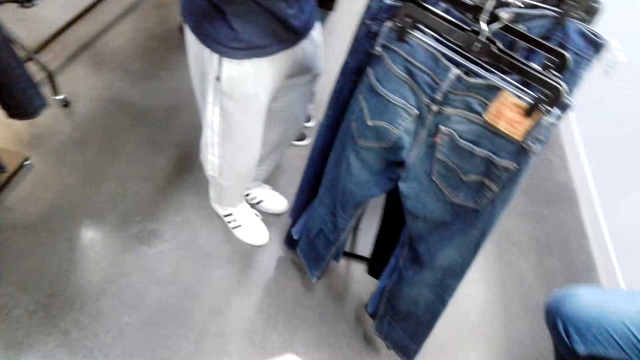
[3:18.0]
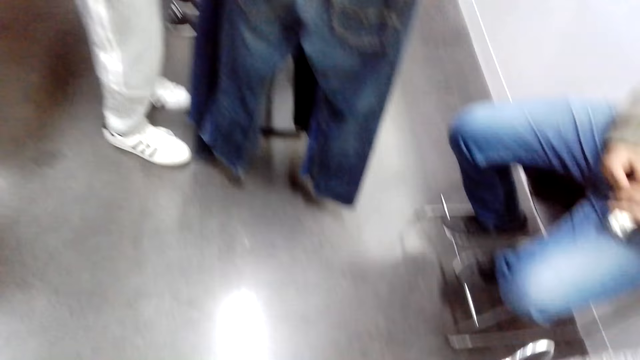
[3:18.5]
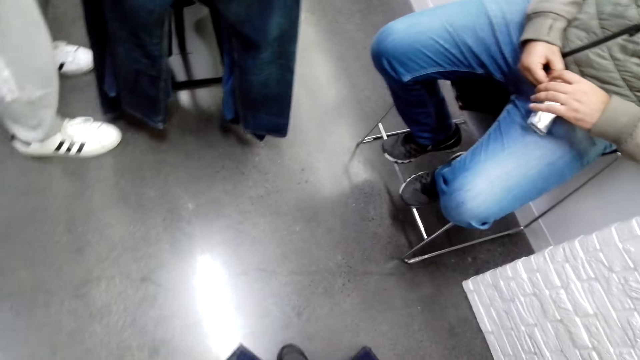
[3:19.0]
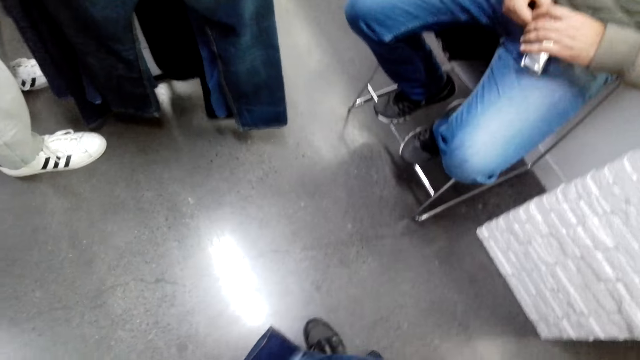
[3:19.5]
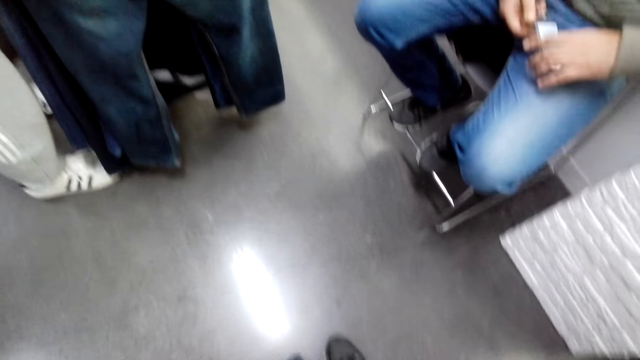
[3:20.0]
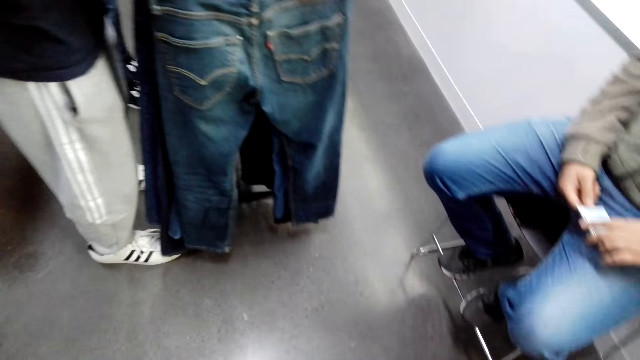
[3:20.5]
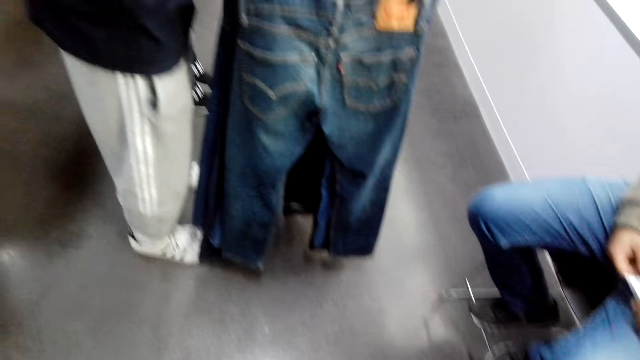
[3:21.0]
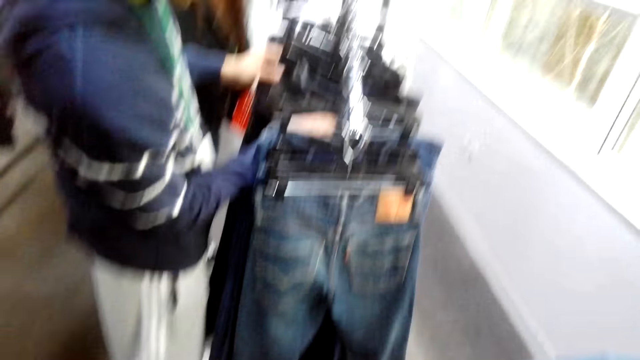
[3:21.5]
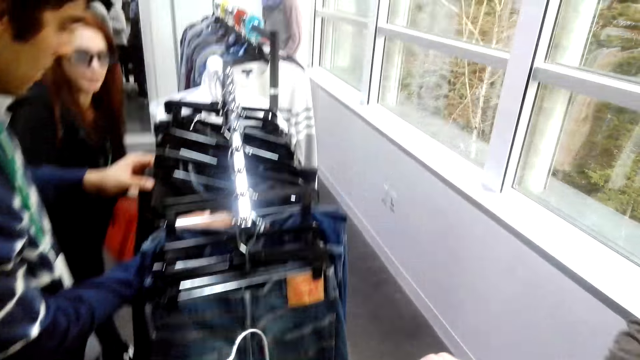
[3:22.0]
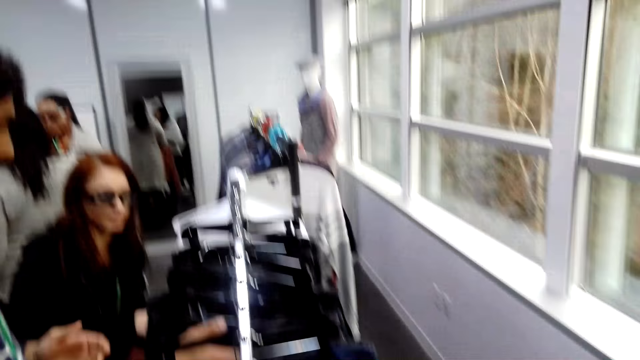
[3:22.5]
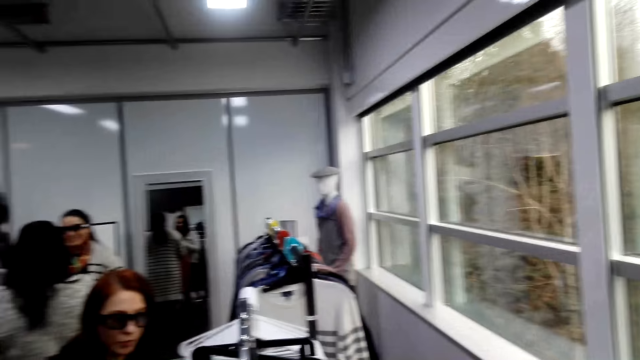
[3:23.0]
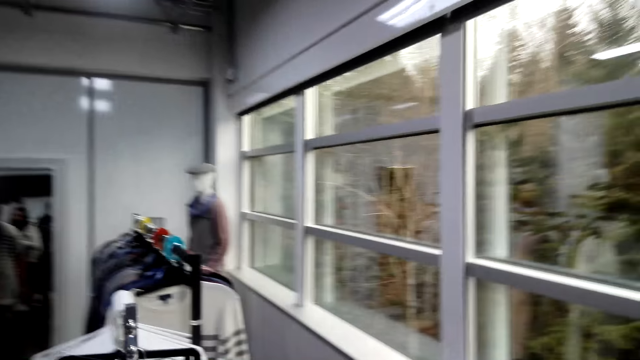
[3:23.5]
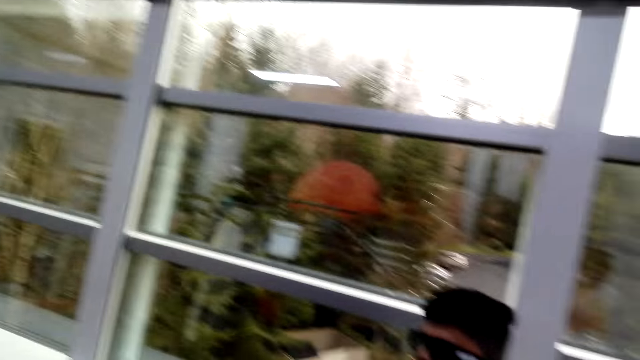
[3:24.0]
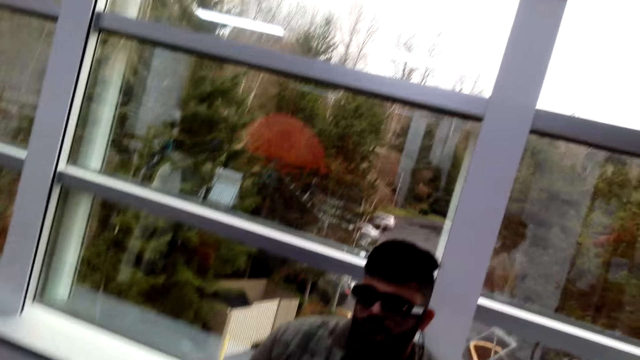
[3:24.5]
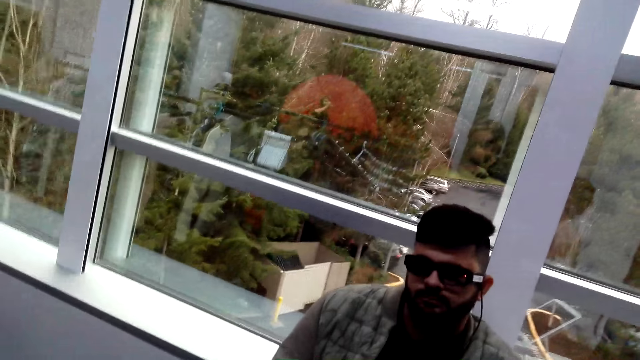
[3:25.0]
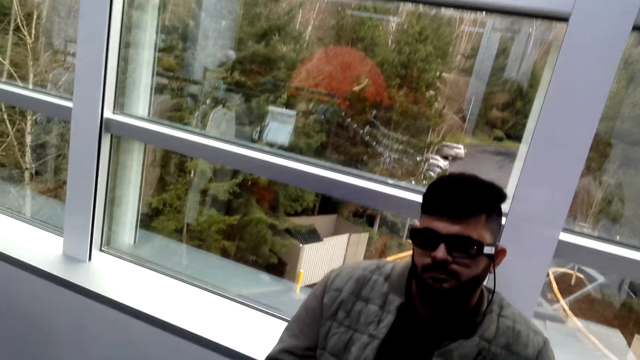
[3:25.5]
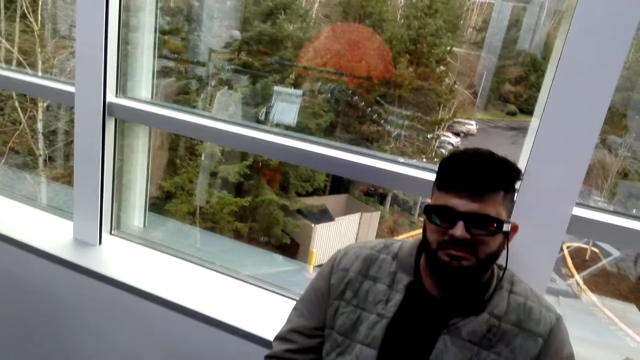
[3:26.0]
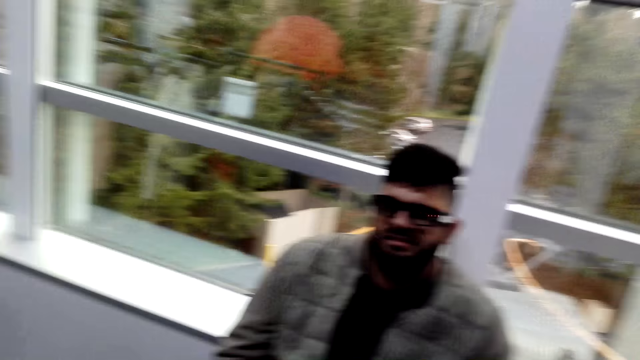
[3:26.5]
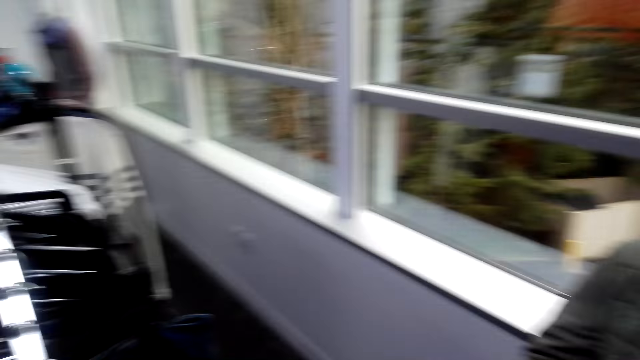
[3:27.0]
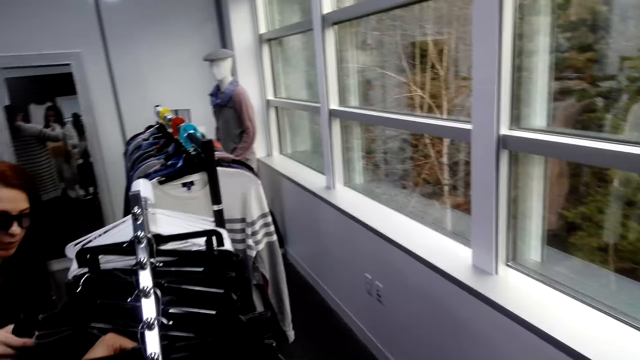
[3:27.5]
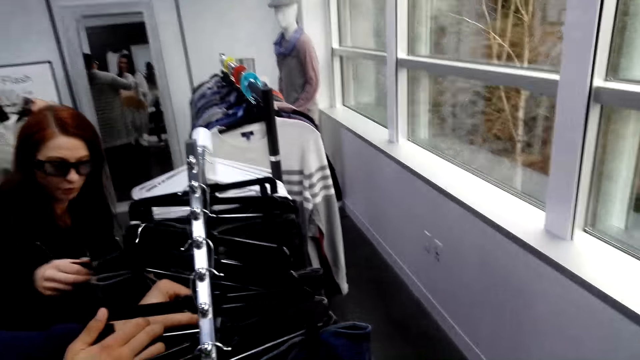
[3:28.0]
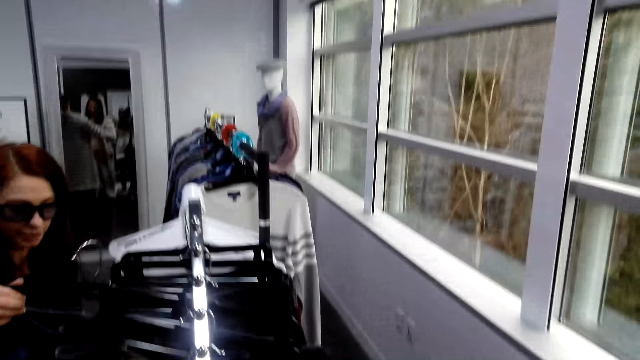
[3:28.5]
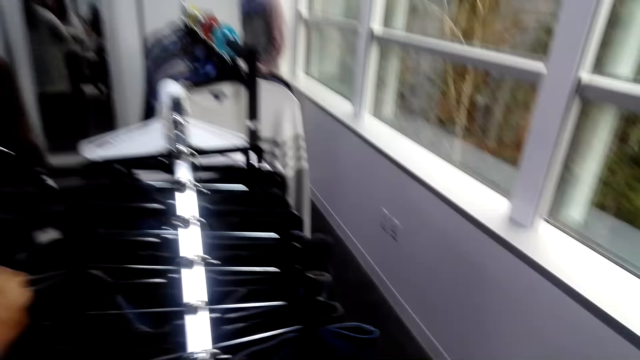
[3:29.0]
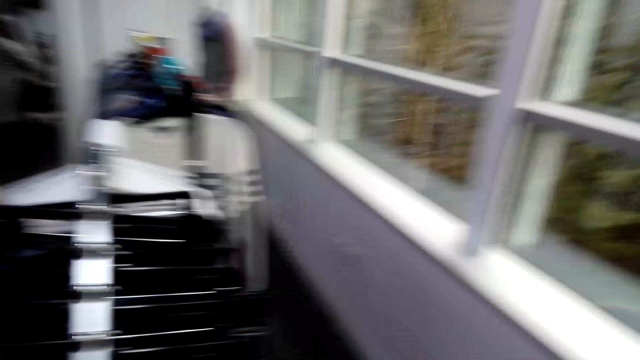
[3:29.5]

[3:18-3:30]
A person holds the money. The camera wearer looks at the person.

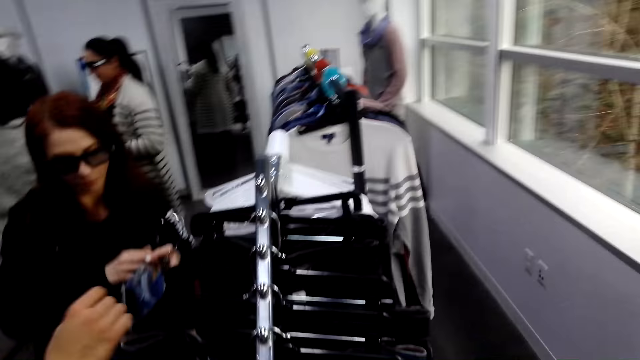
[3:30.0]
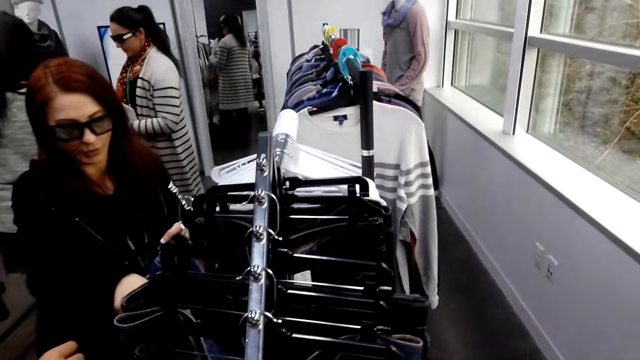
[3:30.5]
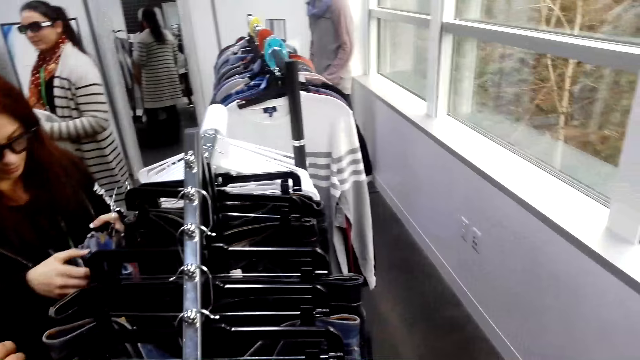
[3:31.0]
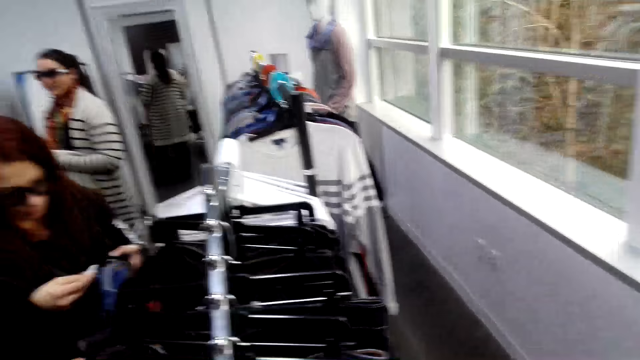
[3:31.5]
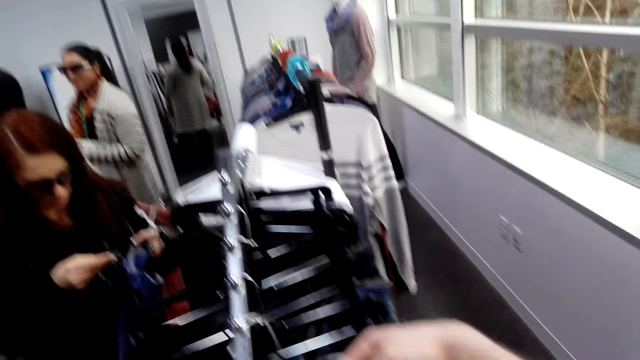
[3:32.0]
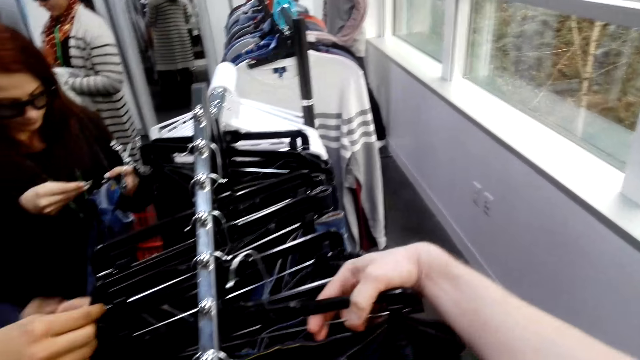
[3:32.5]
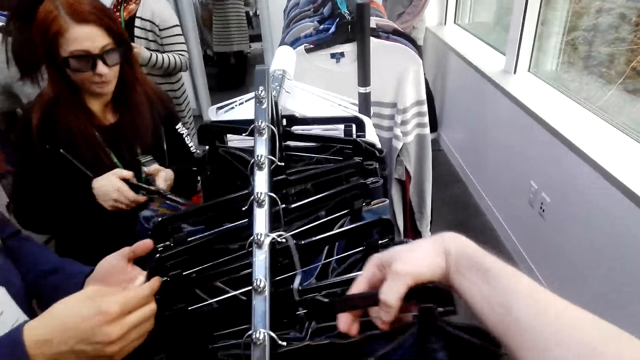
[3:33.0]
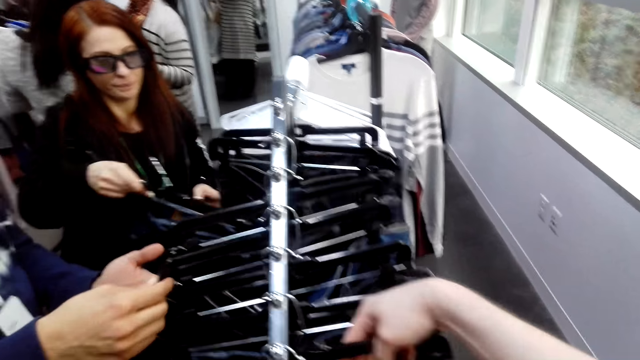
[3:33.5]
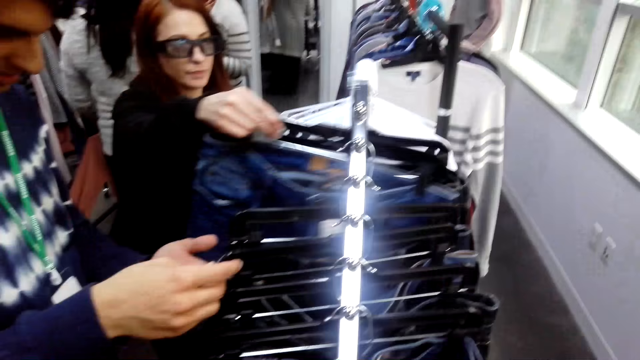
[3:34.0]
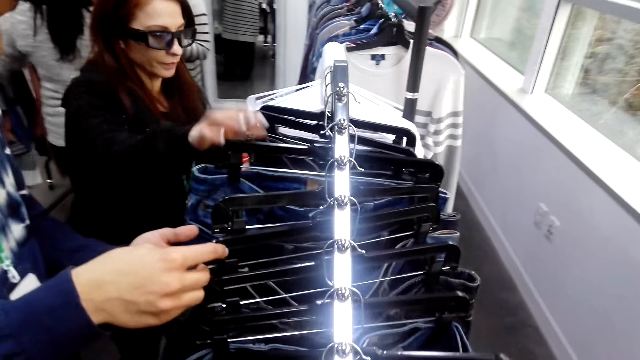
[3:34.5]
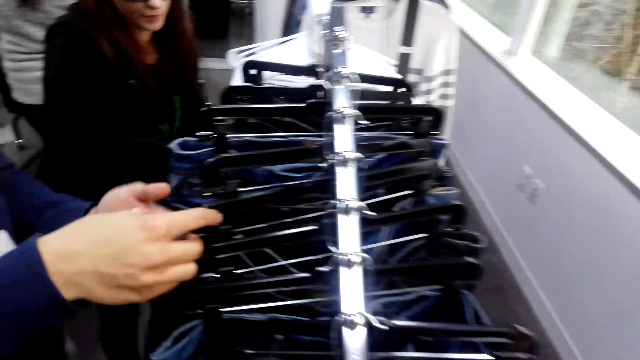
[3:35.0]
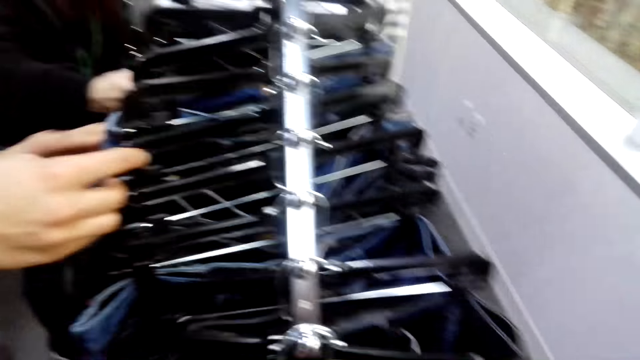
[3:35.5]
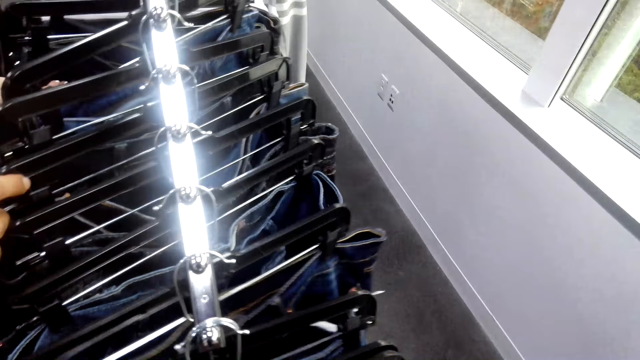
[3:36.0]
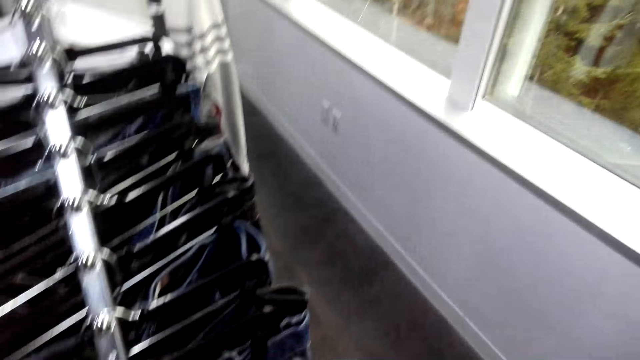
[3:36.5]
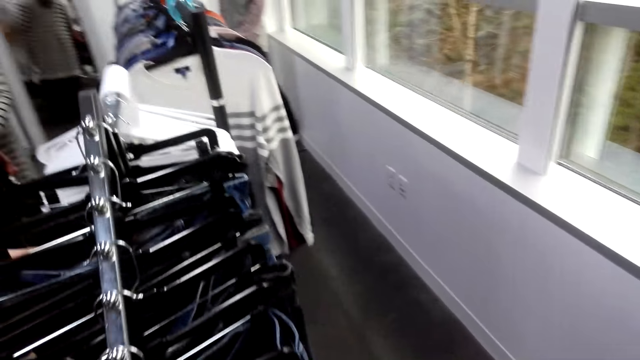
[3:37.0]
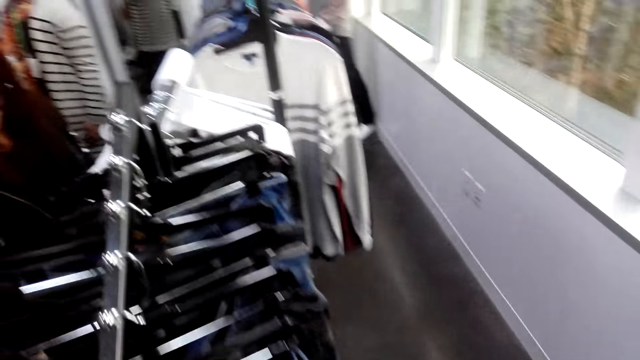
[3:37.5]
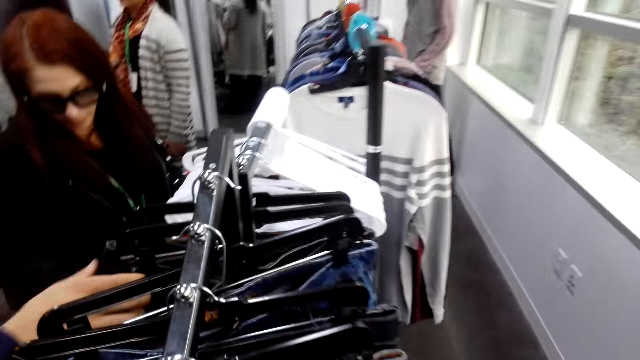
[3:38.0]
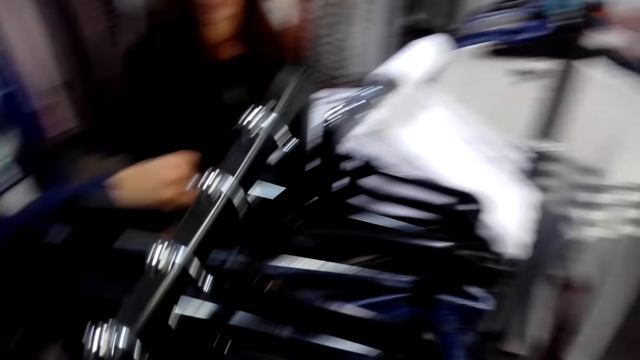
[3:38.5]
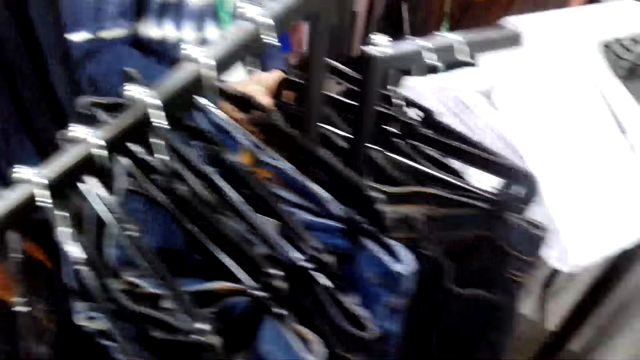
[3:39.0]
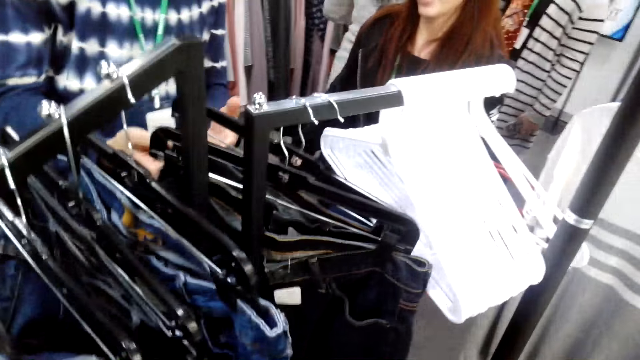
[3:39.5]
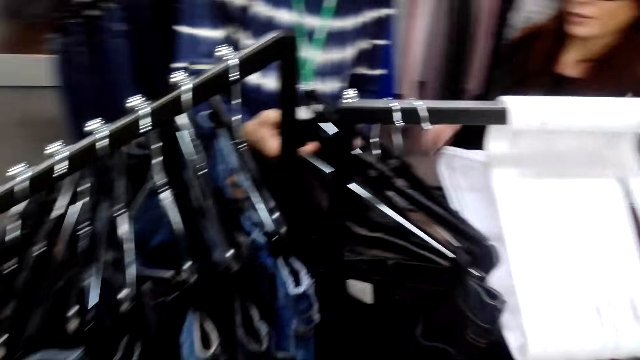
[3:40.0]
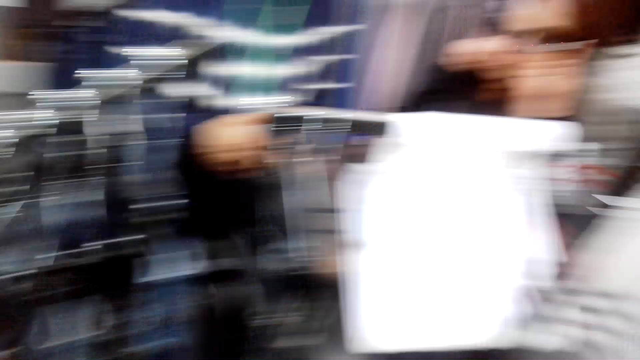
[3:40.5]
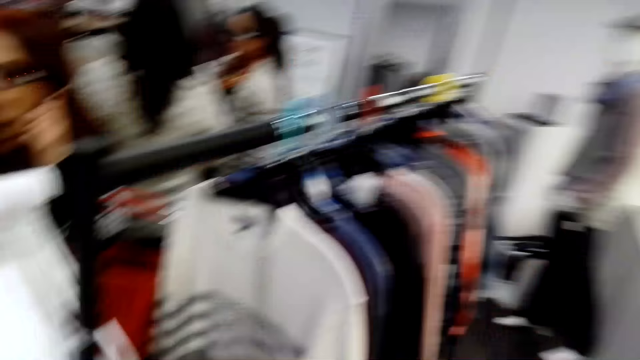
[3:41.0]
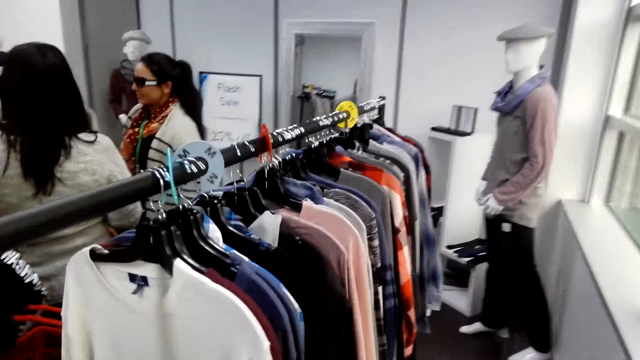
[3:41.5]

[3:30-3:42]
A person looks on the cloth. The camera wearer looks at the clothes.
